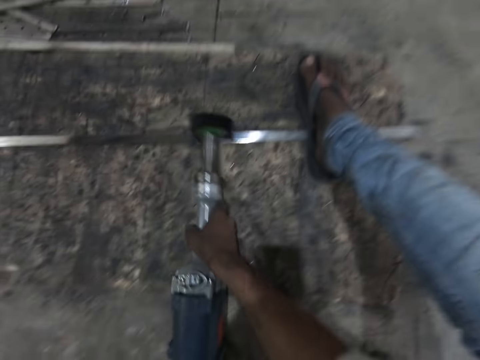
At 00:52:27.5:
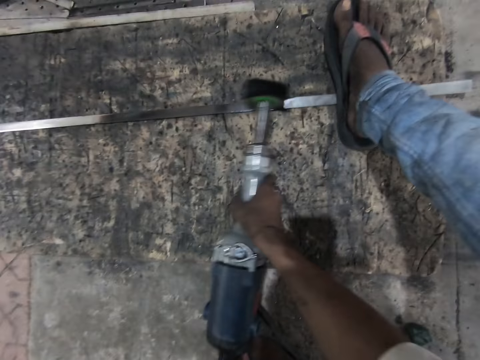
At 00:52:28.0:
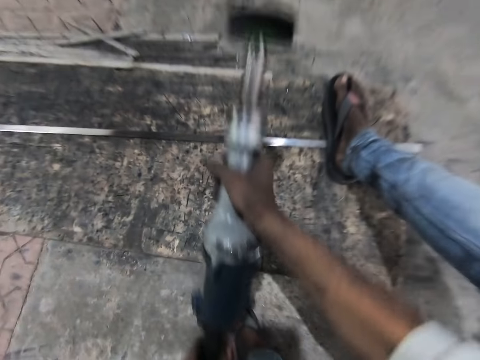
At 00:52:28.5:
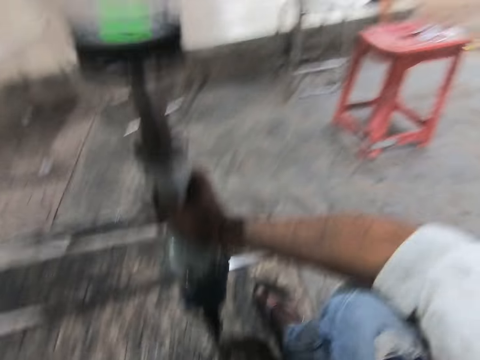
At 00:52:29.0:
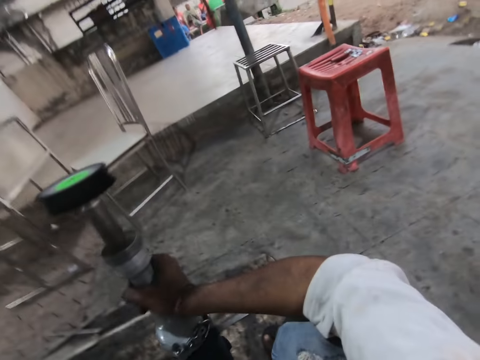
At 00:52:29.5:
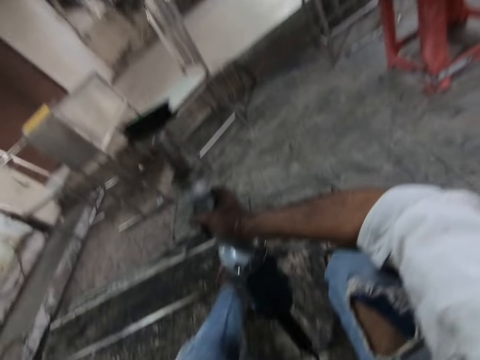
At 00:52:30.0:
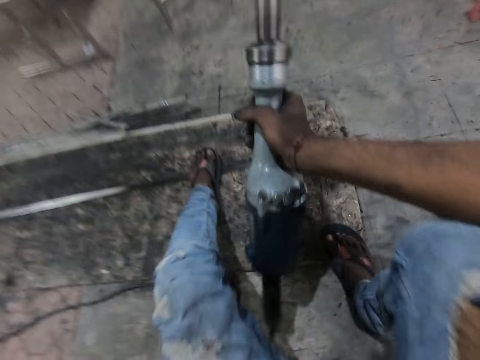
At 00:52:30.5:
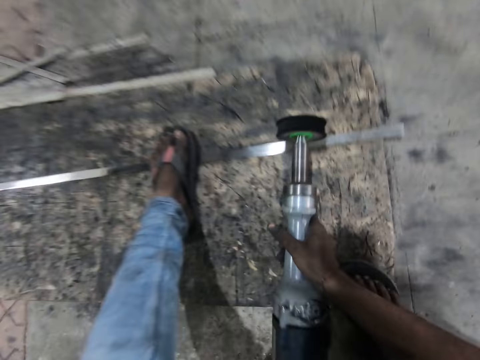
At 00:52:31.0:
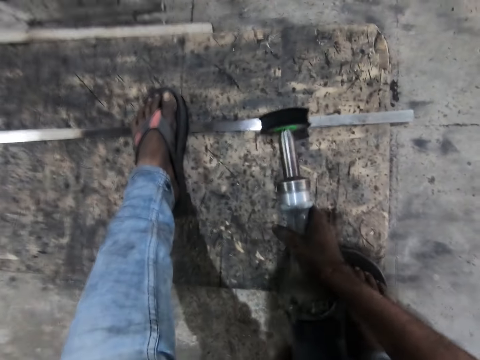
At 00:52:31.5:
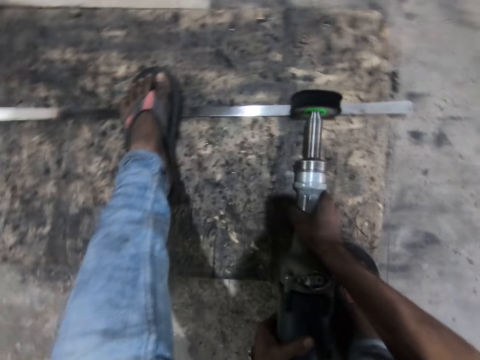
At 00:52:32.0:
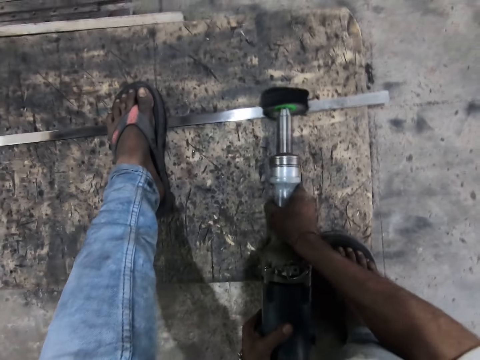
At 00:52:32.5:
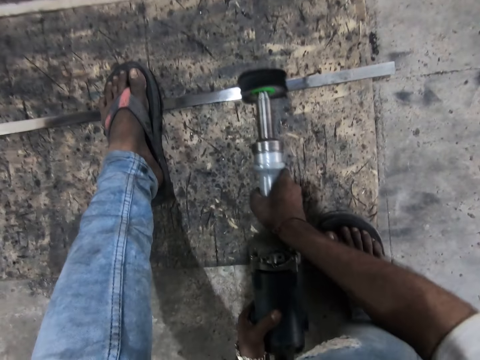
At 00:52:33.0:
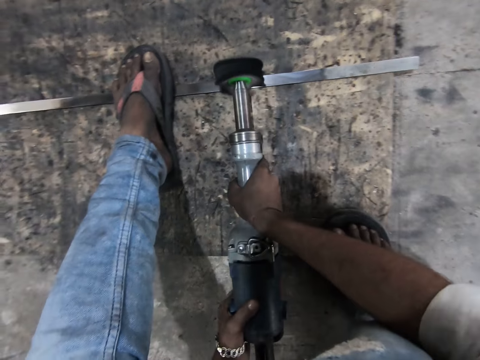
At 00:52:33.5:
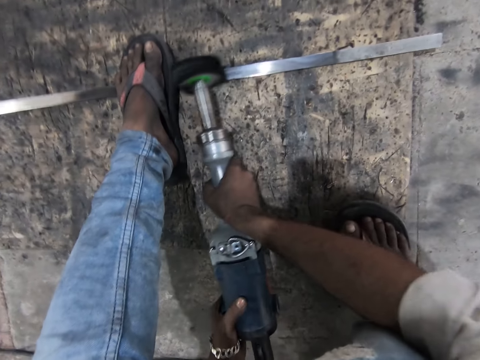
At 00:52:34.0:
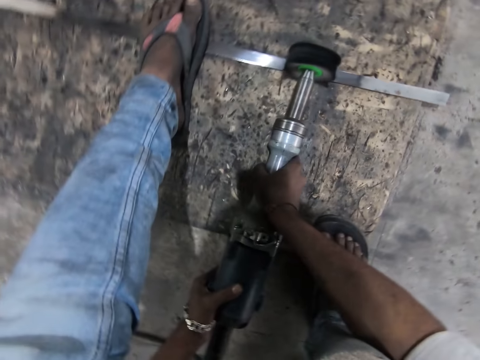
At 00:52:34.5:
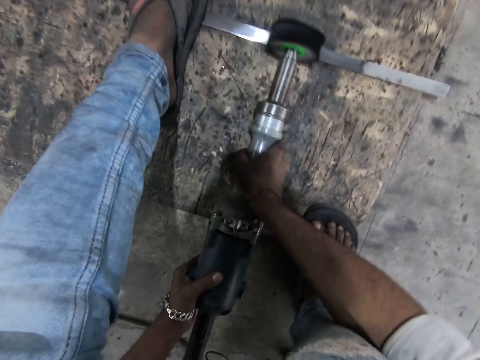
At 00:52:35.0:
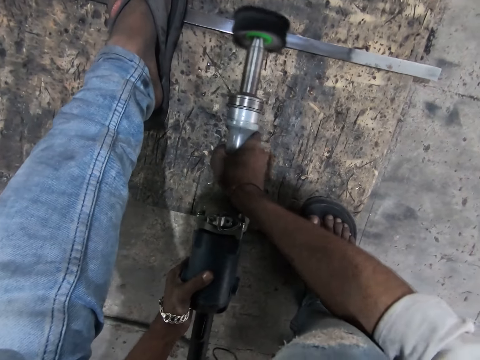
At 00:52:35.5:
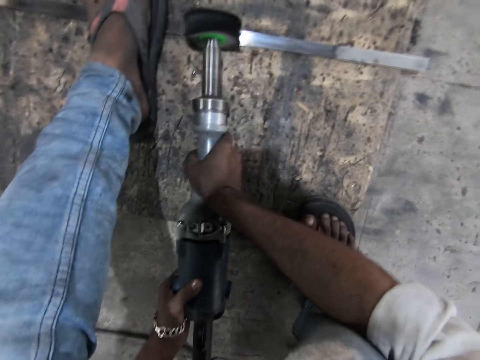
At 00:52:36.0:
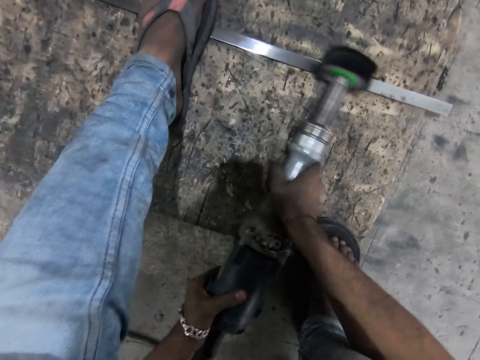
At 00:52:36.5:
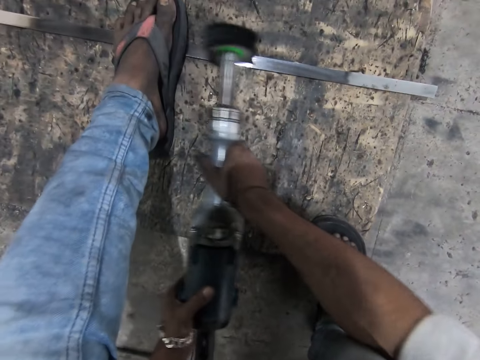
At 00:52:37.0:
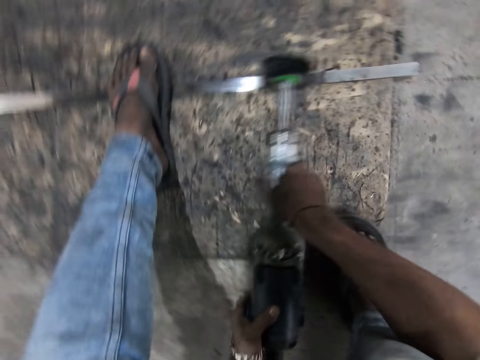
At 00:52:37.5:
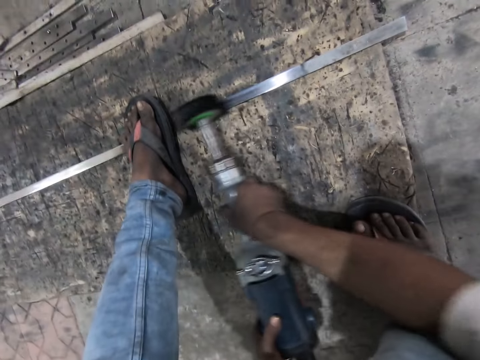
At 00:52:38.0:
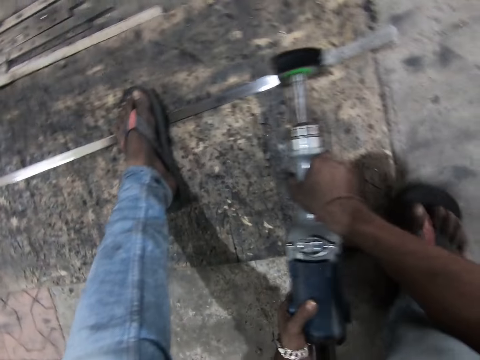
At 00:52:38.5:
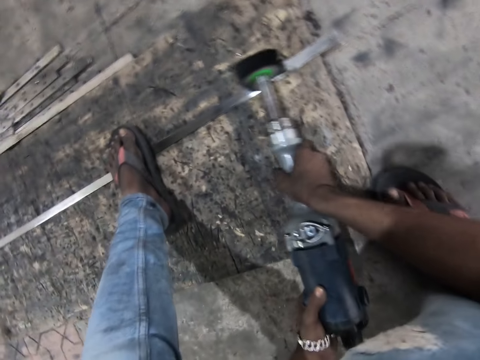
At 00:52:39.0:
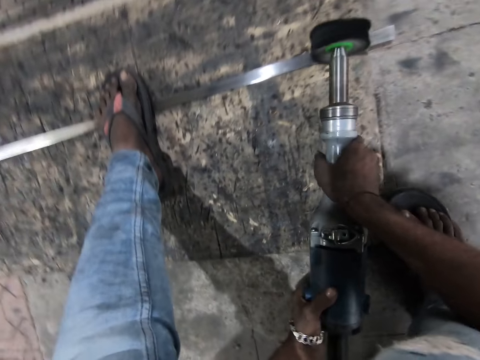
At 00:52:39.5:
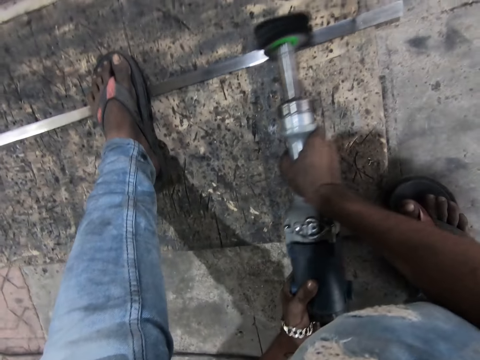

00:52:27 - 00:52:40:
The camera wearer holds the grinder with the hand. They step on the metal with the right leg. They grind the metal.

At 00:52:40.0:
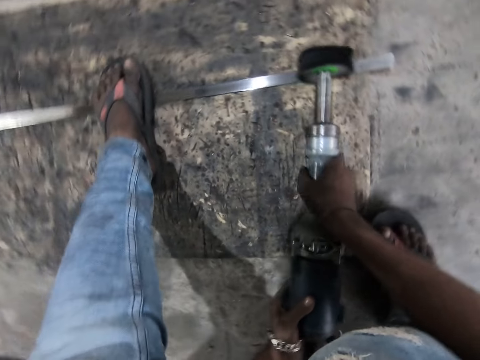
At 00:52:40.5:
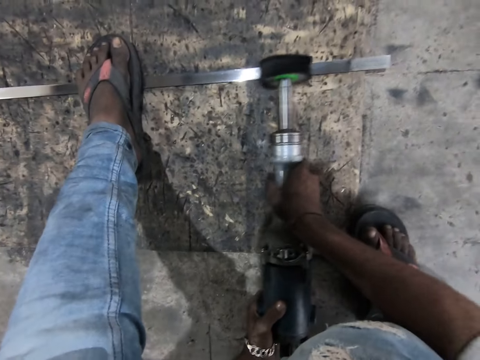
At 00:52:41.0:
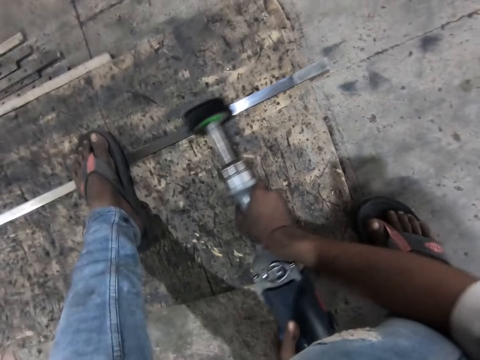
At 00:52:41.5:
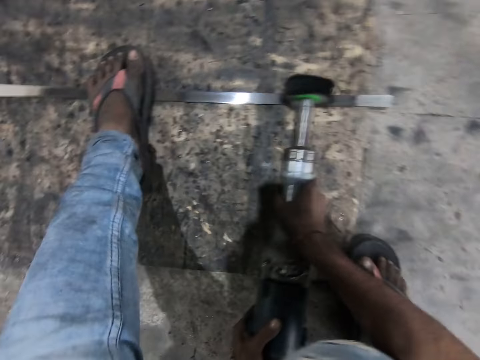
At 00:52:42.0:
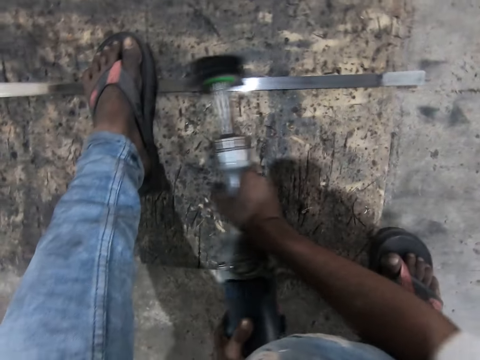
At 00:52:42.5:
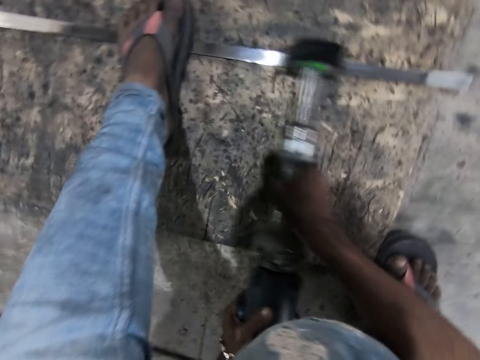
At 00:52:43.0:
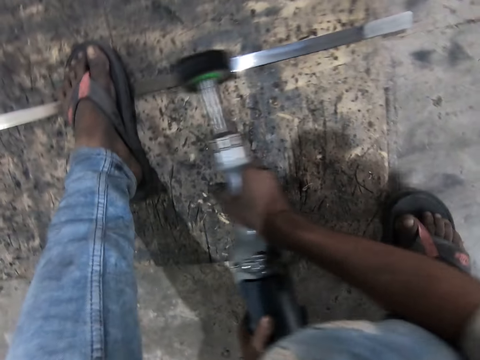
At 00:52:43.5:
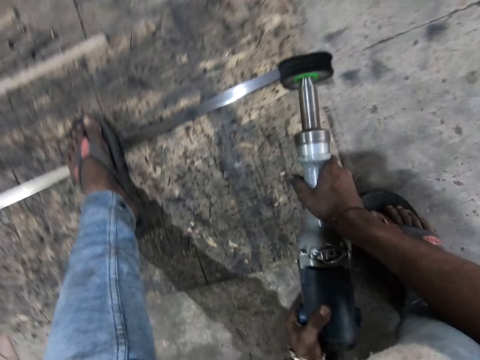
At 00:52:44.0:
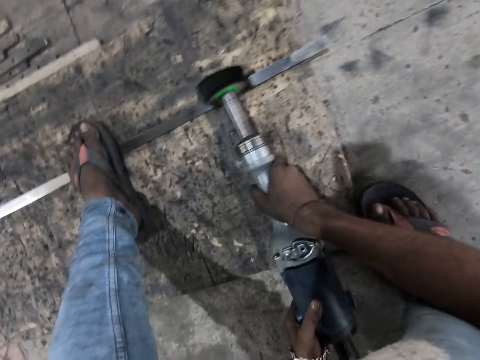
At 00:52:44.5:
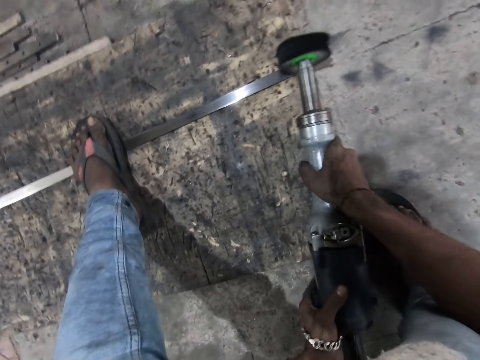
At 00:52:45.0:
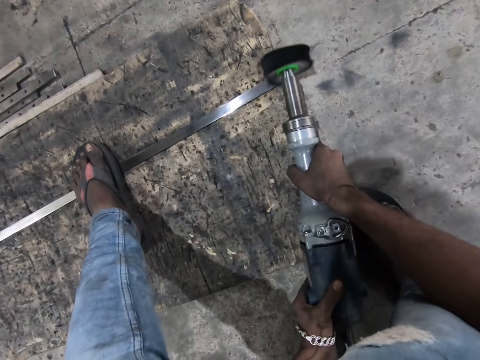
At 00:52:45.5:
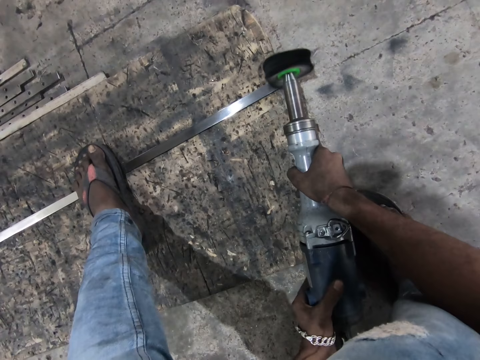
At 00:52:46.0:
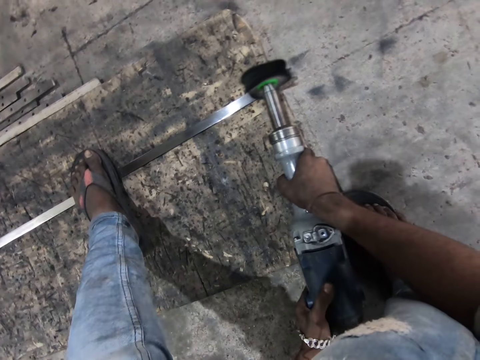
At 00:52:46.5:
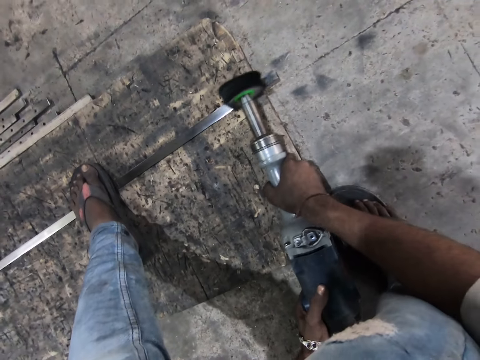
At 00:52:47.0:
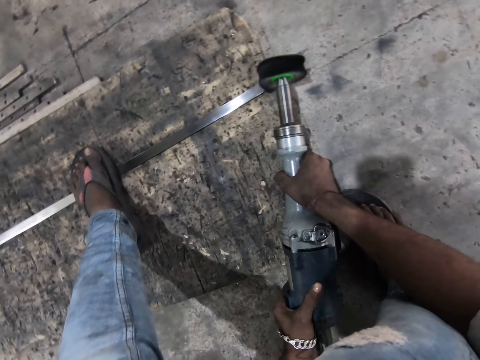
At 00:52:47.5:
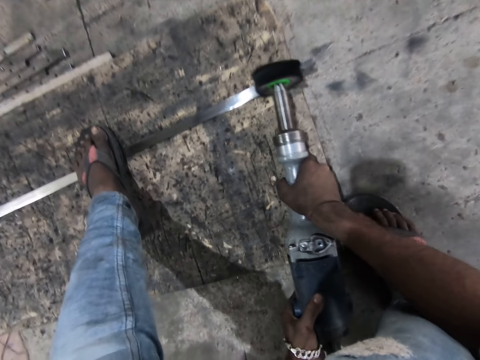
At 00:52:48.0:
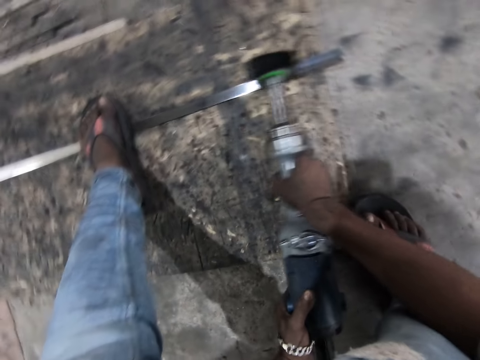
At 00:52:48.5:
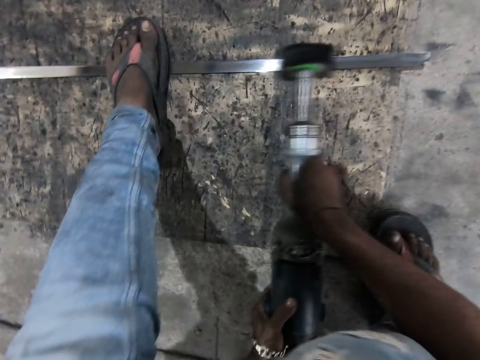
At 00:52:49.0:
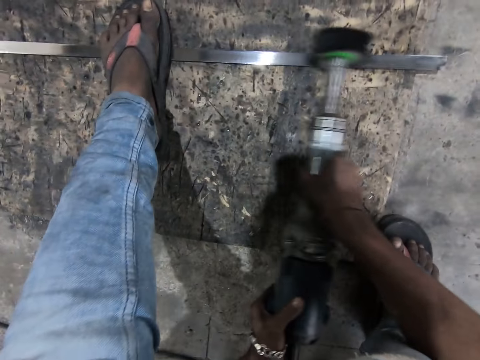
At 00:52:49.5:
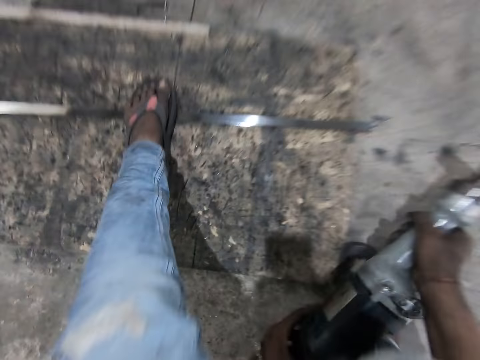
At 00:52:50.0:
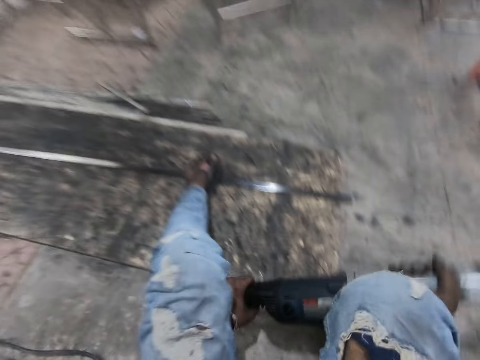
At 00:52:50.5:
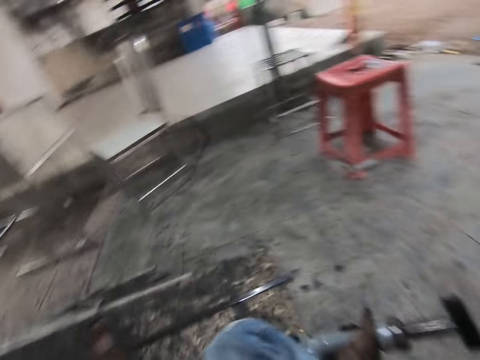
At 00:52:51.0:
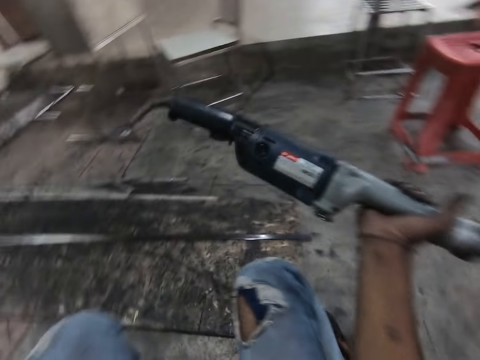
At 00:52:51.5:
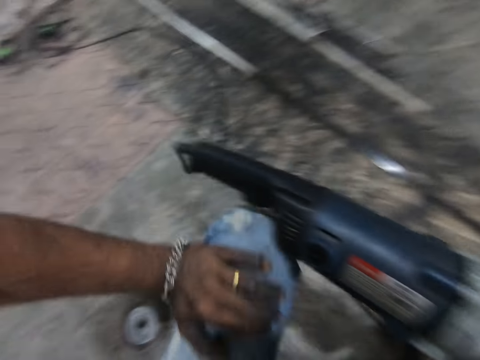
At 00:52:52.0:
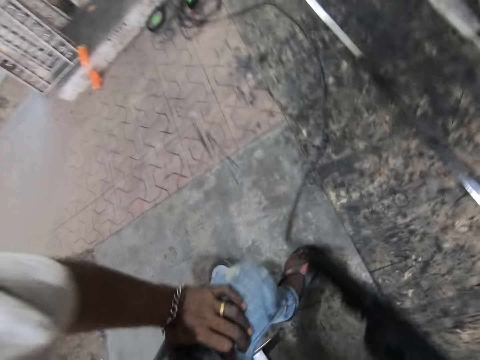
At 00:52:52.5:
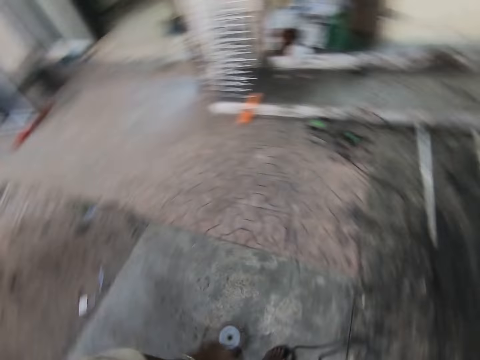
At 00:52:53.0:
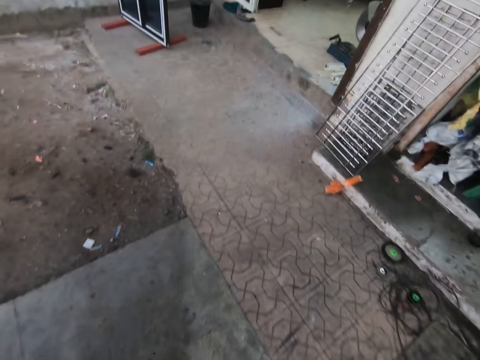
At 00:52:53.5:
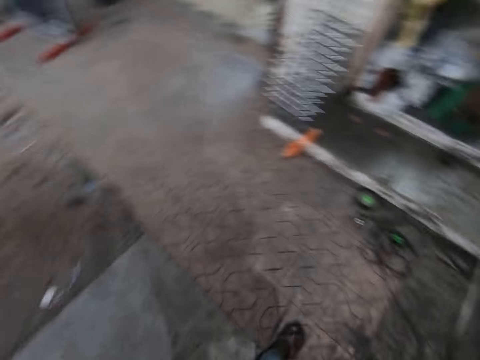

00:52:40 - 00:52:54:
The camera wearer holds the grinder with the hands. They hold the knee with the hand. They walk toward the room.
